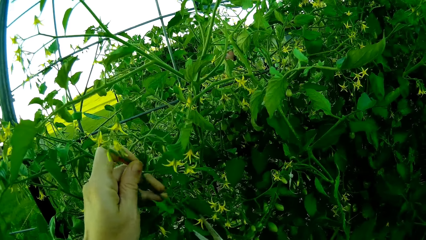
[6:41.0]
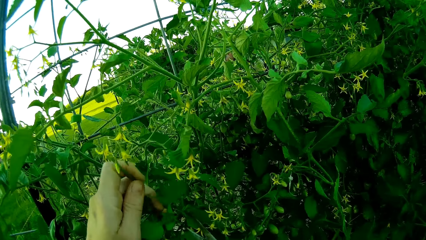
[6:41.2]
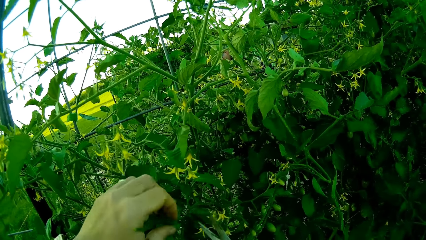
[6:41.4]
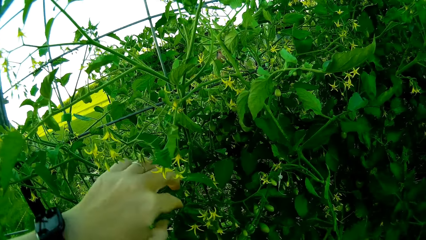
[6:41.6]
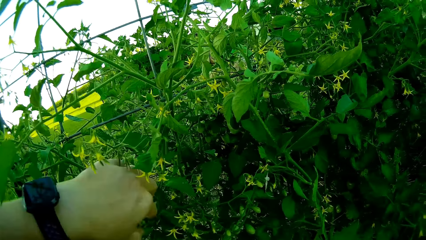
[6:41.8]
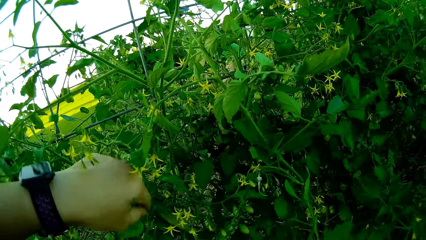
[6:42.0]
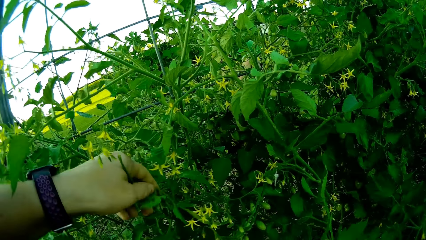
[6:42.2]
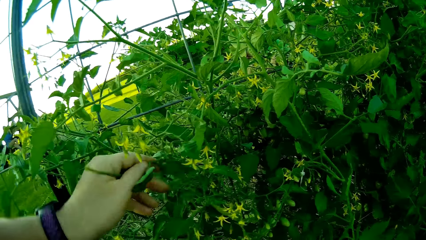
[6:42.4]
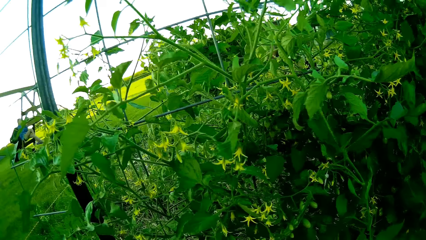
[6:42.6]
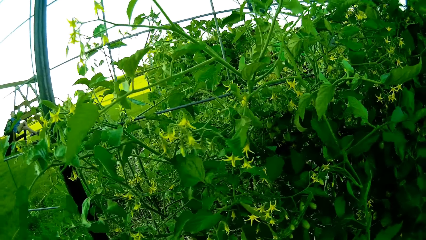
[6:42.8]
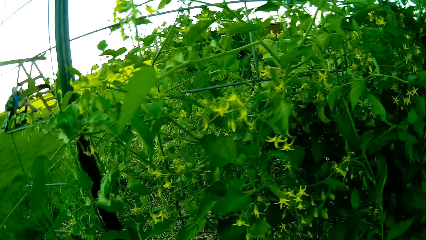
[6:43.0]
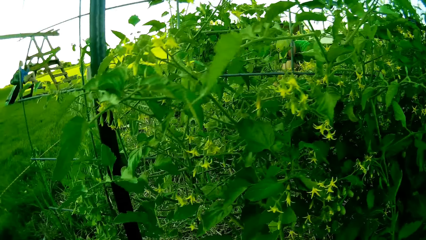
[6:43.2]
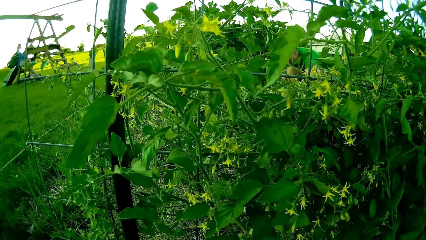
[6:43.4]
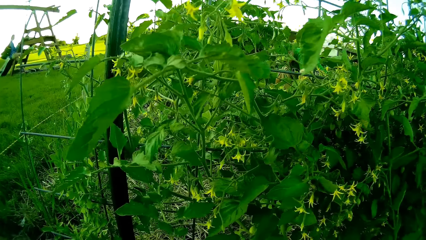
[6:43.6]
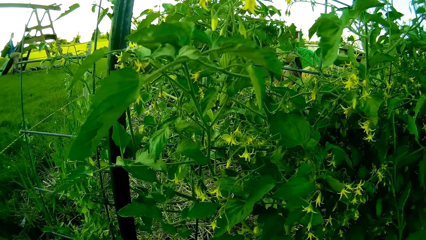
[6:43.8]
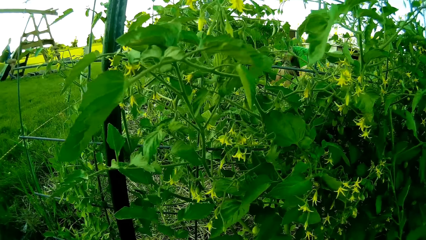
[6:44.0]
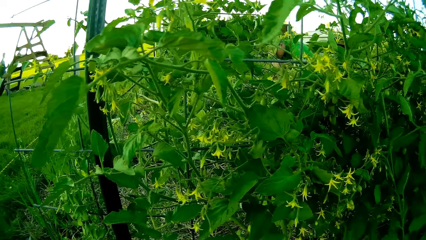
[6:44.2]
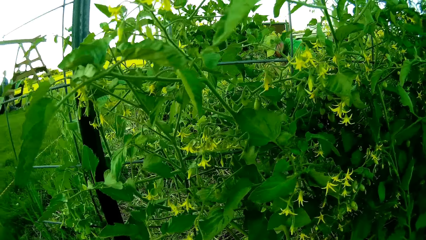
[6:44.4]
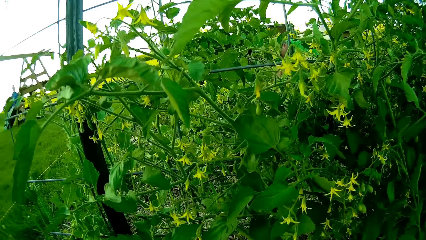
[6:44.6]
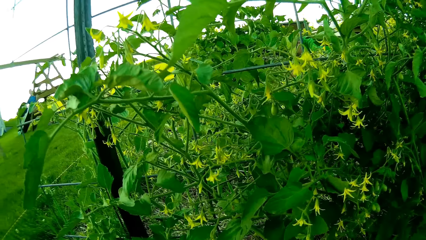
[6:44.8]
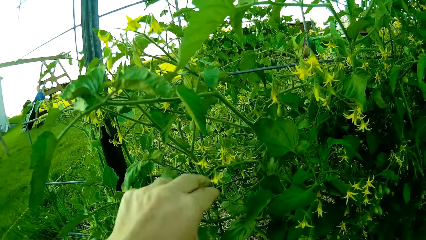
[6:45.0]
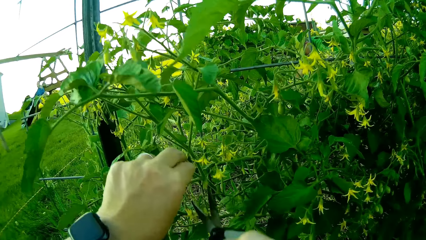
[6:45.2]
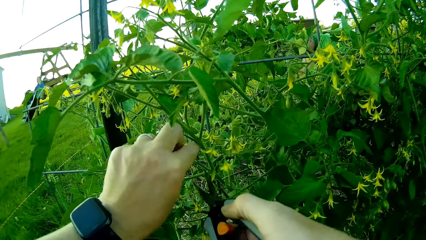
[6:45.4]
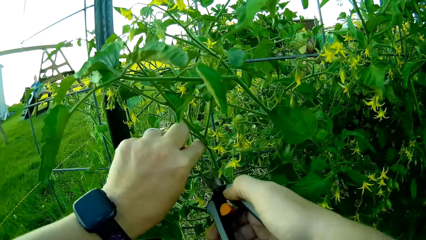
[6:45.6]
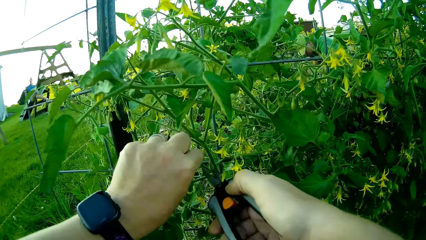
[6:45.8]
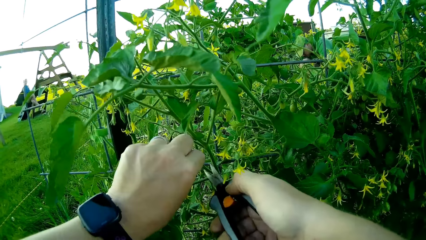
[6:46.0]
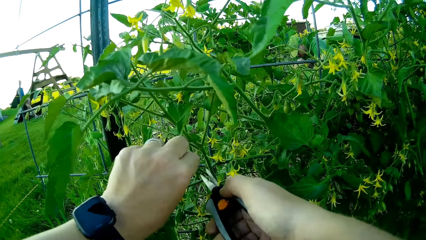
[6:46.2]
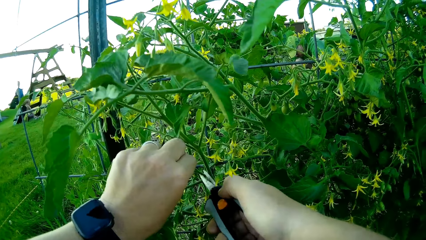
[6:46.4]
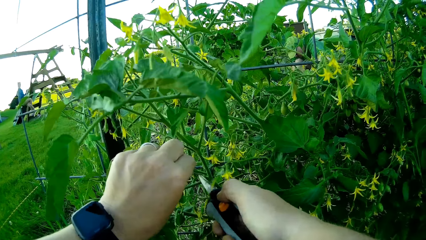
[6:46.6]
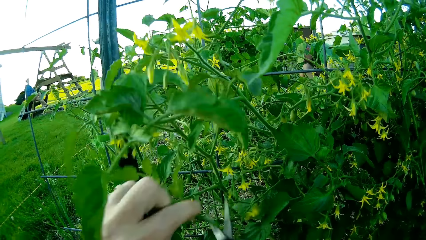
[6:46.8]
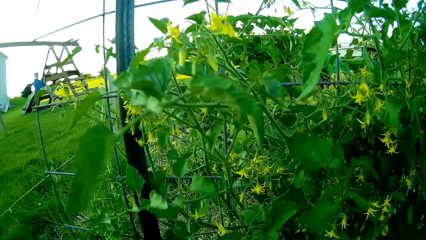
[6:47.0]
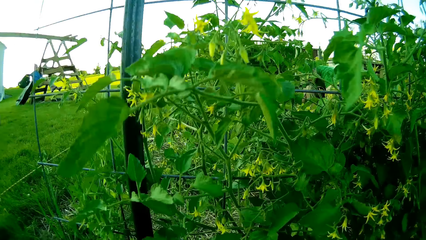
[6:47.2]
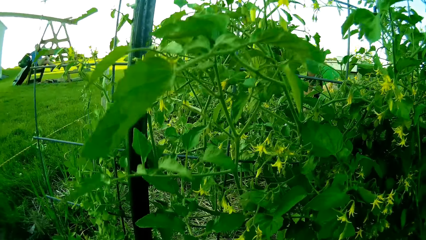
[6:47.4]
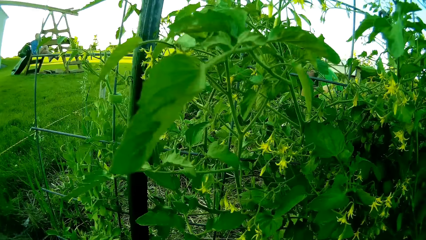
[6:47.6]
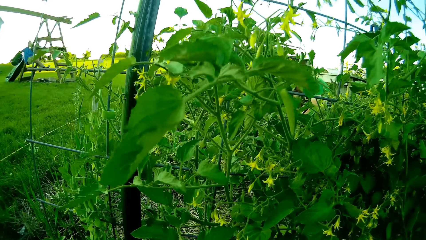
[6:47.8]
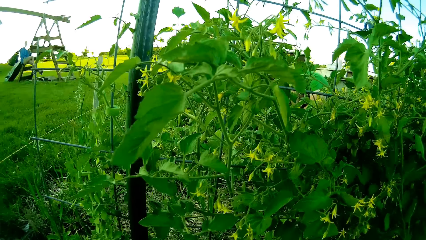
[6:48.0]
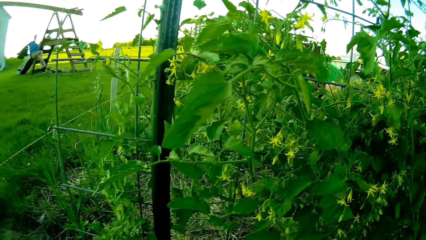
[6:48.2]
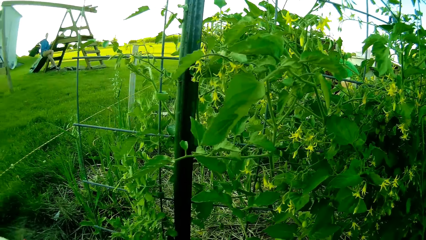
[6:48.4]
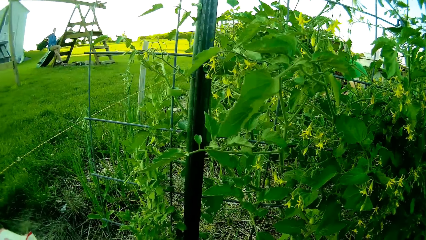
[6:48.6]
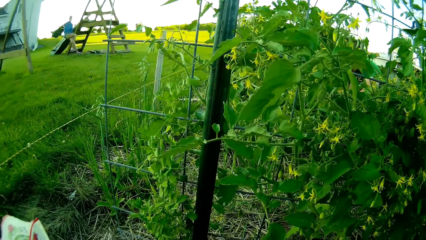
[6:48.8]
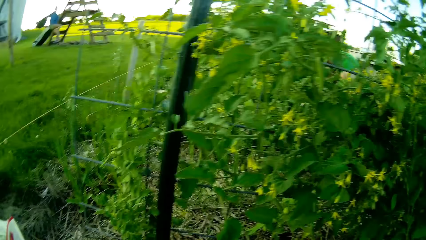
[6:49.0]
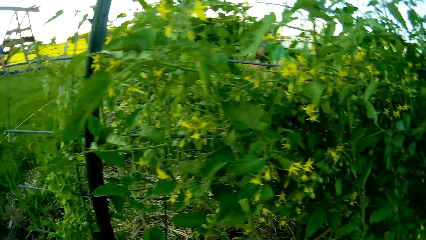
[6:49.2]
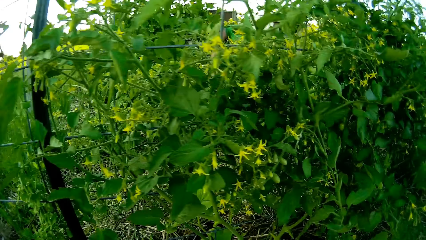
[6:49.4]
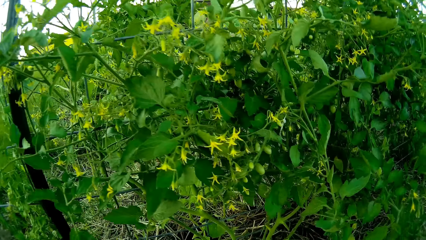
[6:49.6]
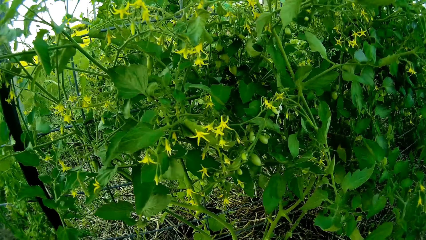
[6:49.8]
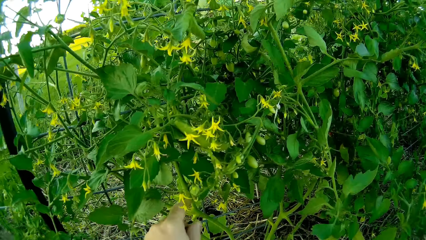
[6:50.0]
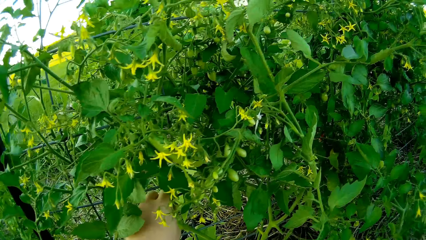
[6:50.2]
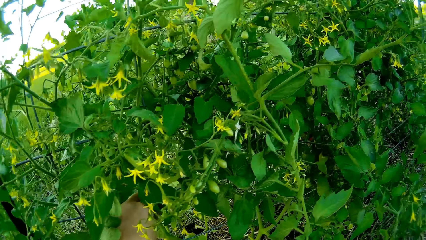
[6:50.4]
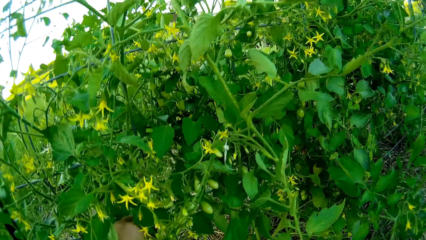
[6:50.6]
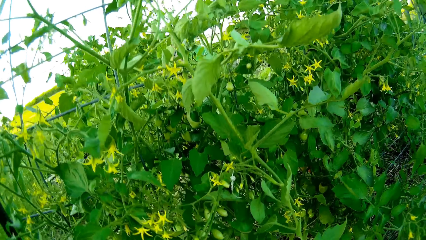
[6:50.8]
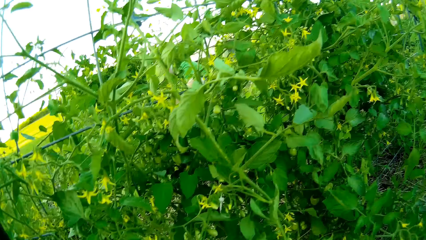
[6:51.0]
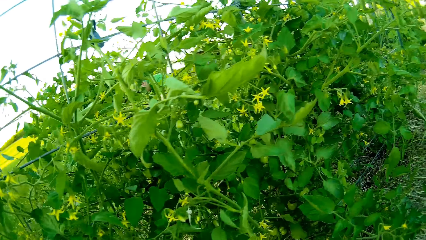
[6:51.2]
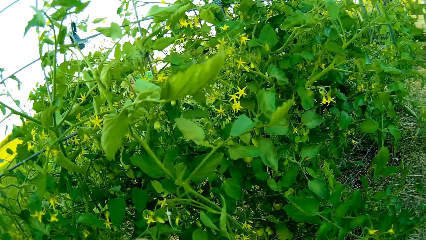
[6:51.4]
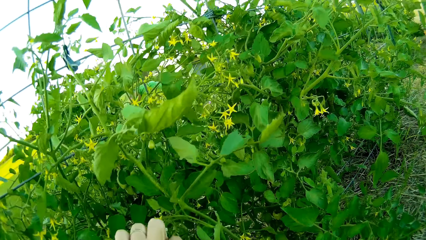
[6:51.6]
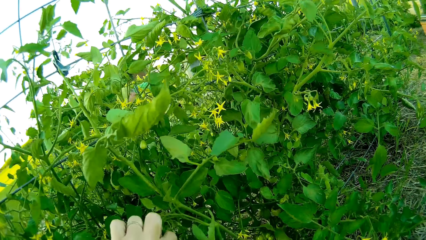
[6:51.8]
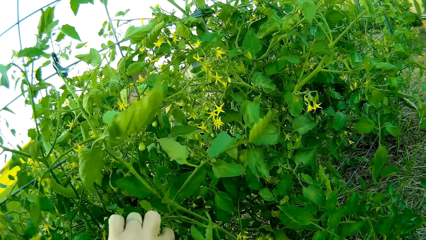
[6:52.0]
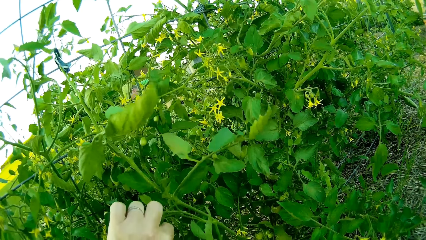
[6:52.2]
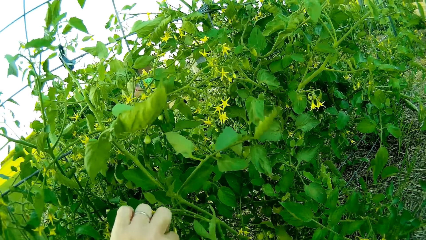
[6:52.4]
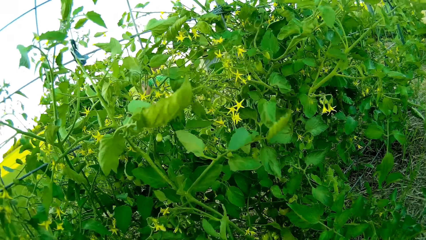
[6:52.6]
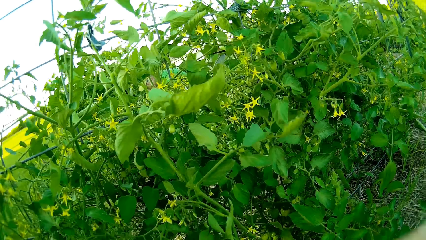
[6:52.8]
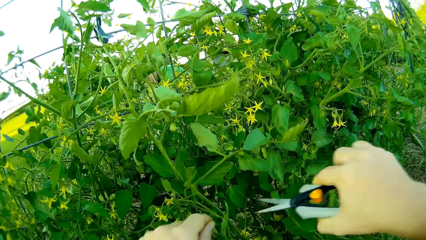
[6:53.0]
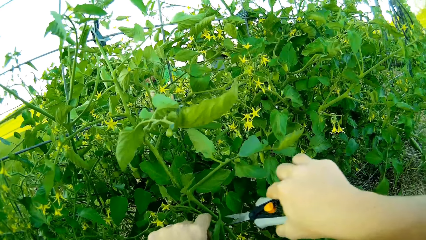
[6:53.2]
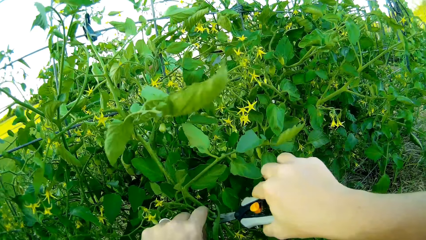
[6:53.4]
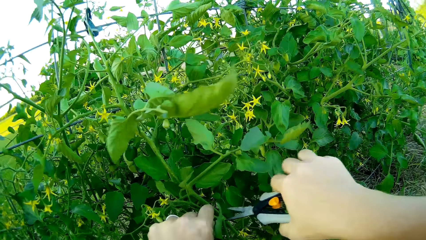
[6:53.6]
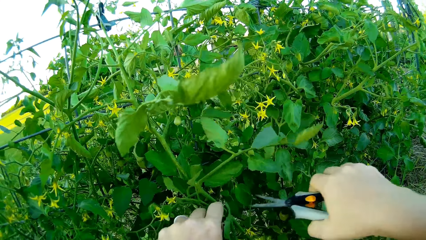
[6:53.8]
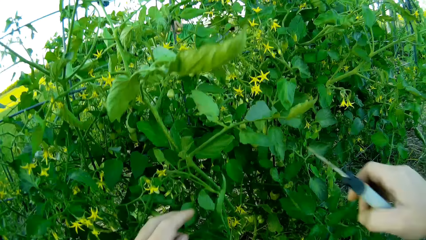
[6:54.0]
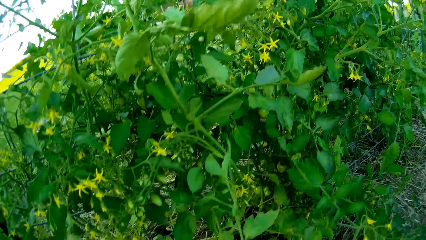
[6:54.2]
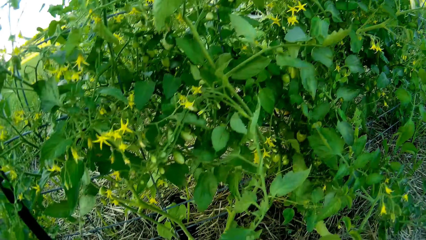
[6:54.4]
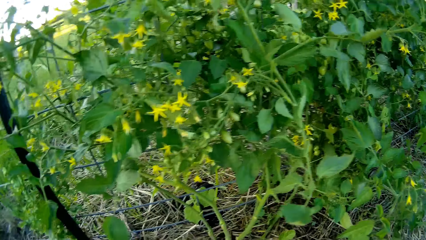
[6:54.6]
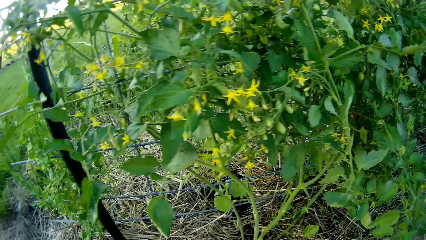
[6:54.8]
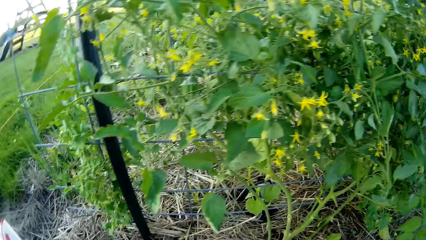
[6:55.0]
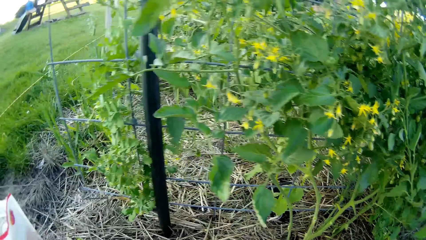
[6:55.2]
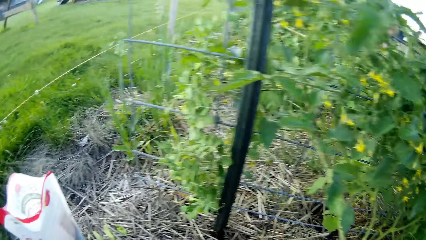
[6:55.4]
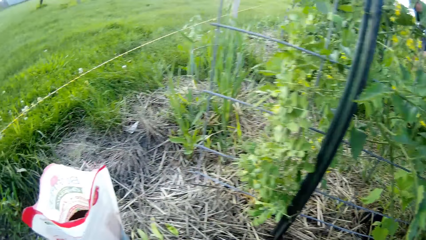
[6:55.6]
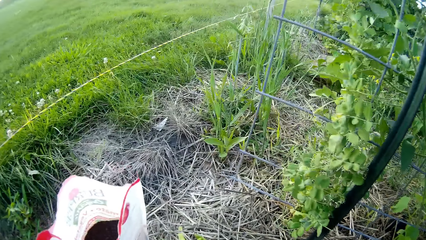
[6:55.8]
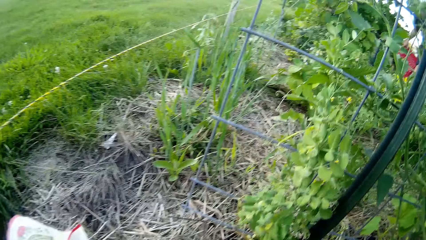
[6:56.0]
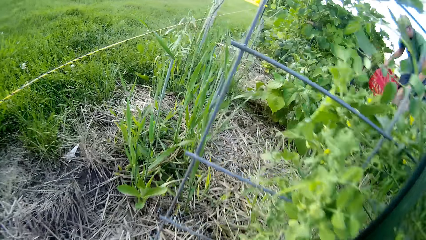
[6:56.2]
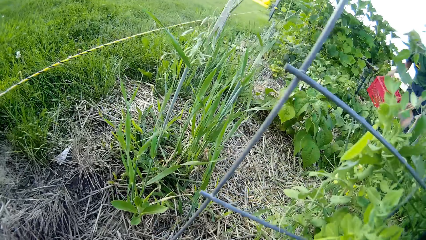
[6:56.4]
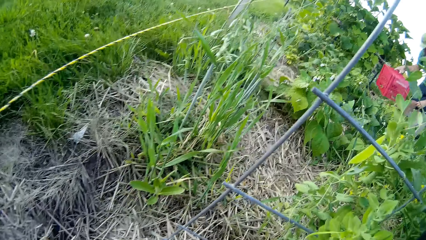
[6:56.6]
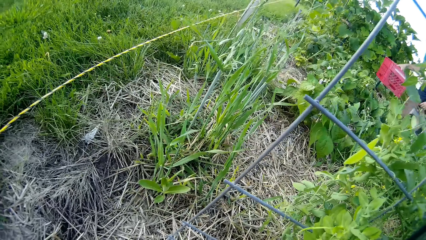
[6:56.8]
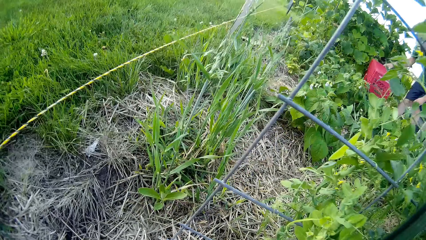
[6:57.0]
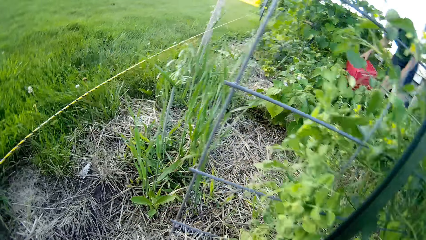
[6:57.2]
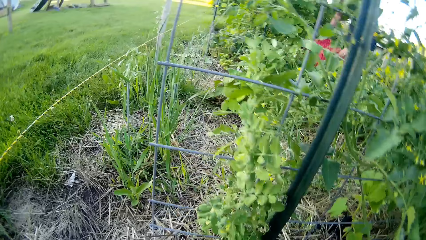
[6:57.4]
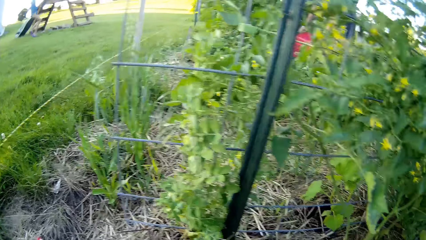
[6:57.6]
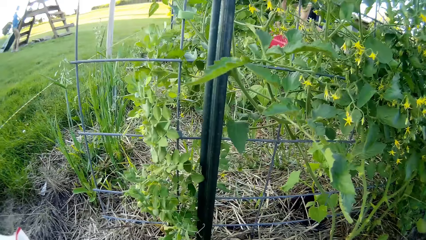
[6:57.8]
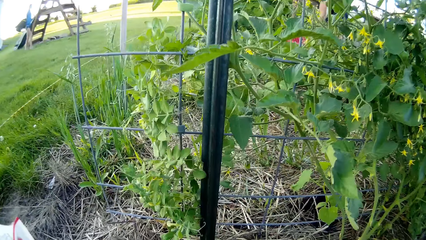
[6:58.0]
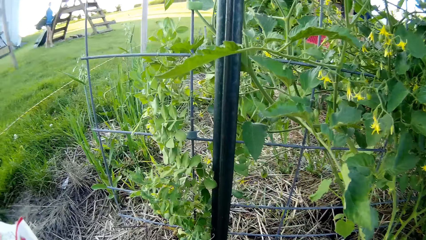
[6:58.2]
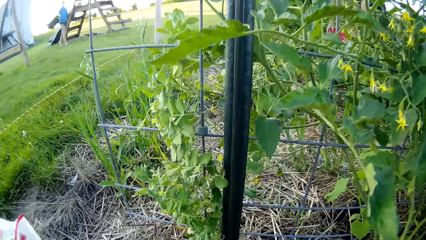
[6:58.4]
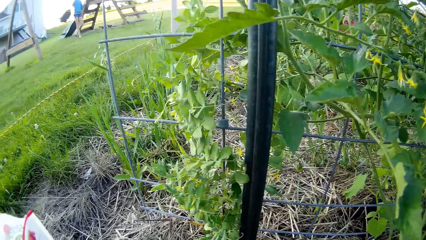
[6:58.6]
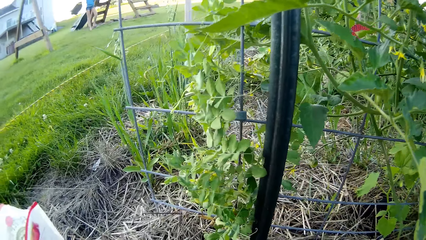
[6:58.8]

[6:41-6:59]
The camera wearer cuts off a branch of the tomato plant with her left hand. She clips a branch of the tomato plant with the pair of scissors.
